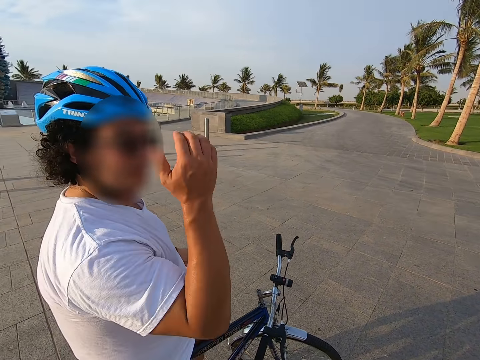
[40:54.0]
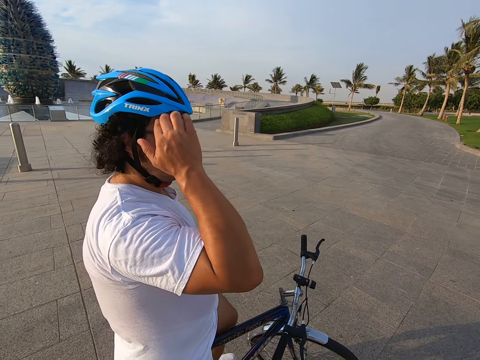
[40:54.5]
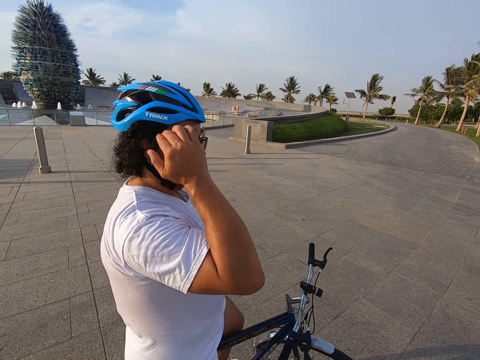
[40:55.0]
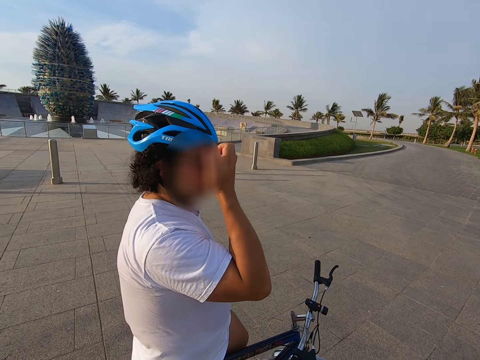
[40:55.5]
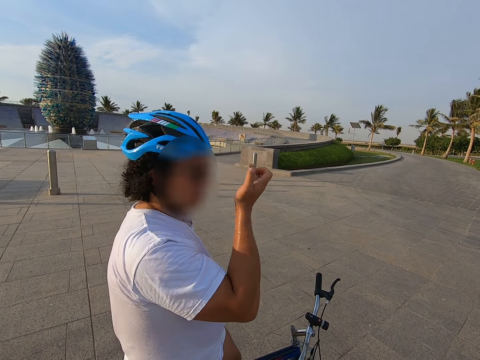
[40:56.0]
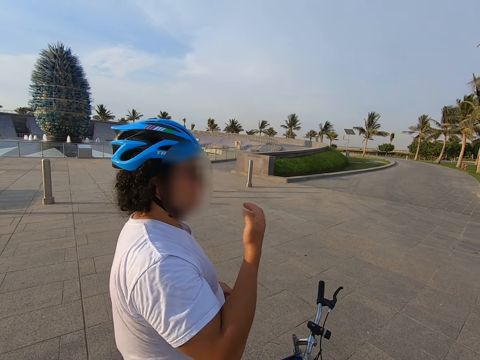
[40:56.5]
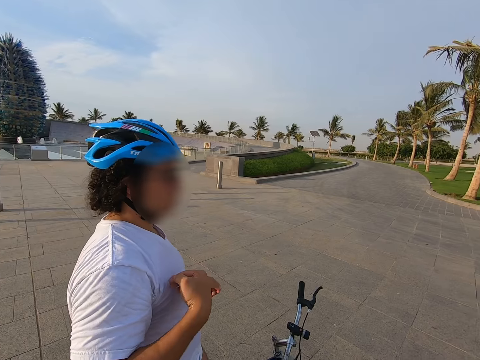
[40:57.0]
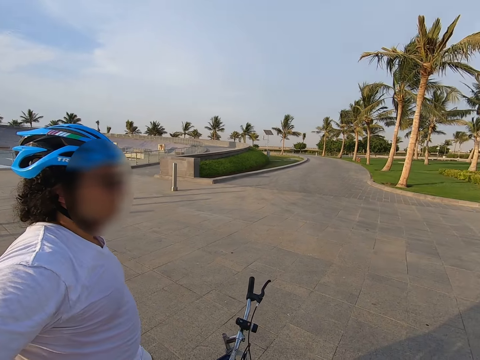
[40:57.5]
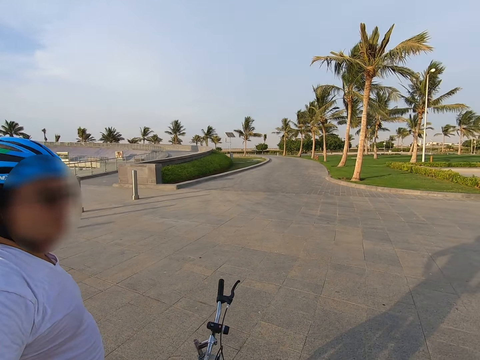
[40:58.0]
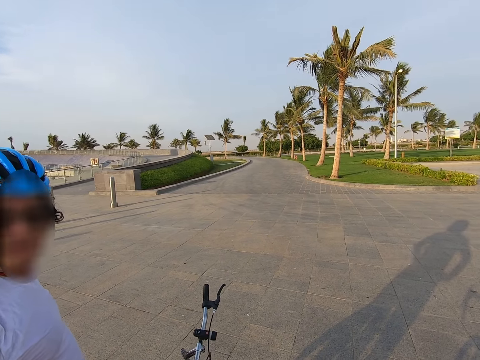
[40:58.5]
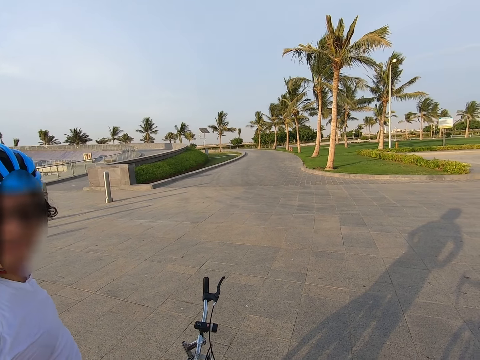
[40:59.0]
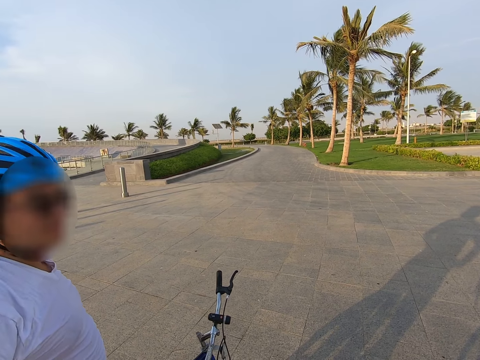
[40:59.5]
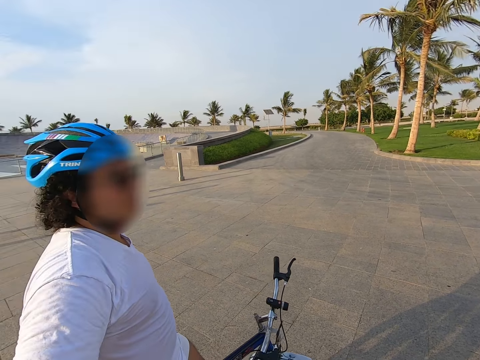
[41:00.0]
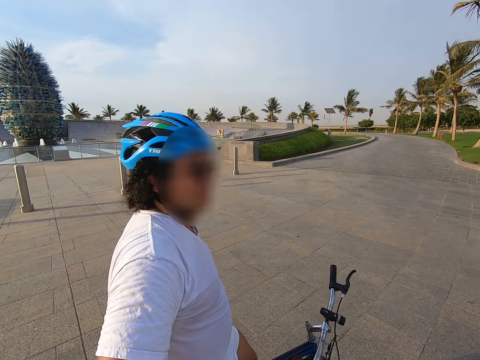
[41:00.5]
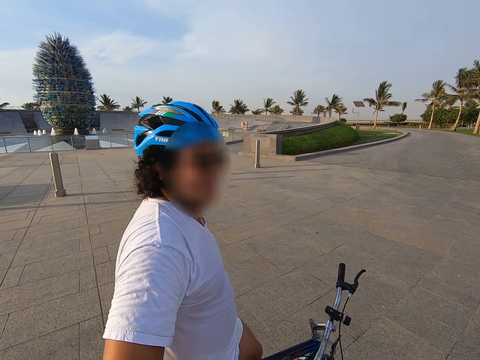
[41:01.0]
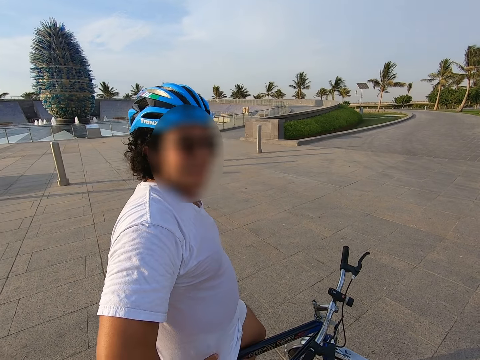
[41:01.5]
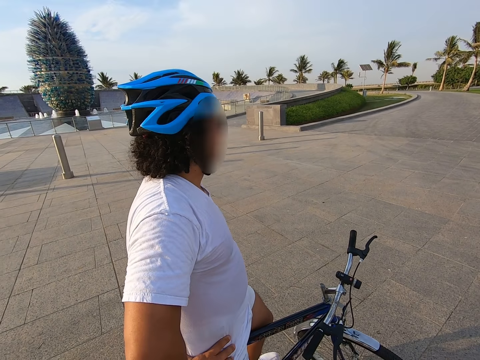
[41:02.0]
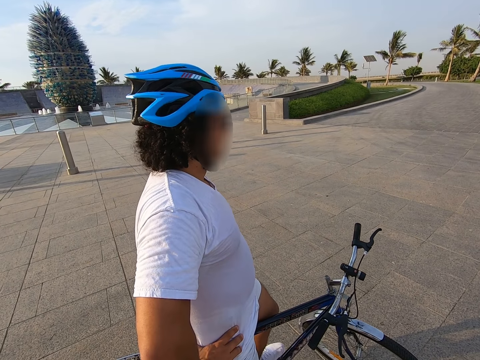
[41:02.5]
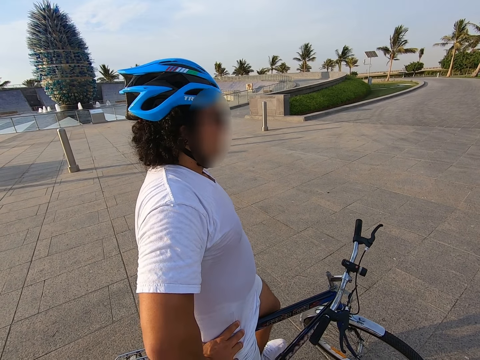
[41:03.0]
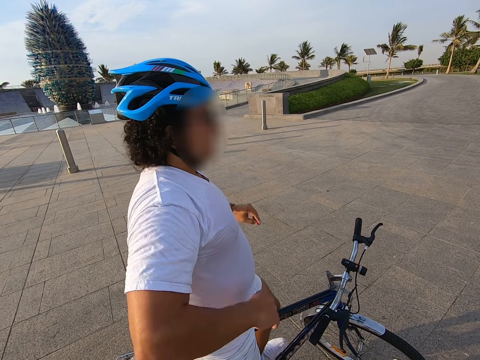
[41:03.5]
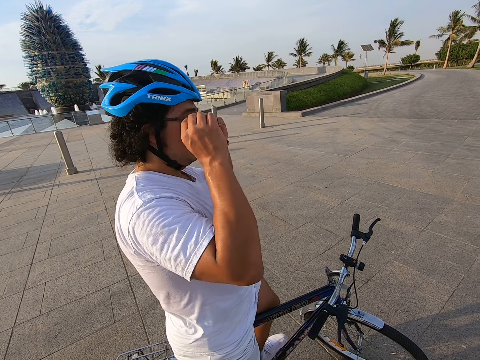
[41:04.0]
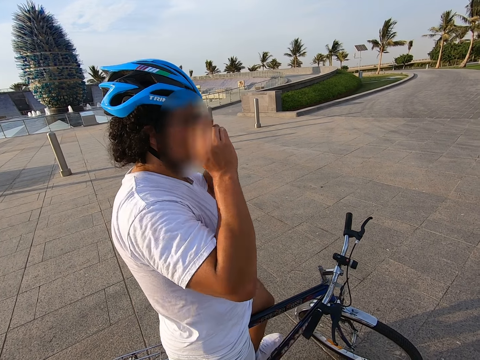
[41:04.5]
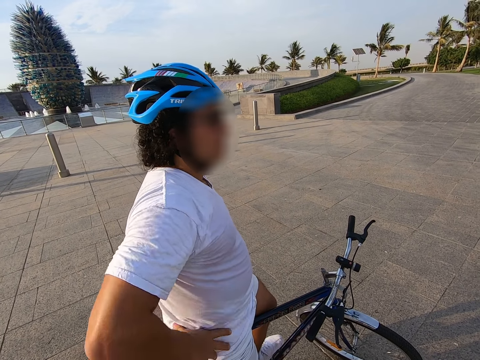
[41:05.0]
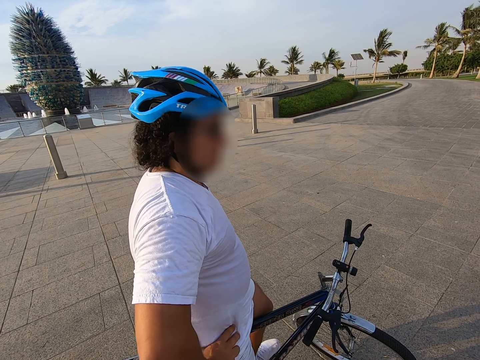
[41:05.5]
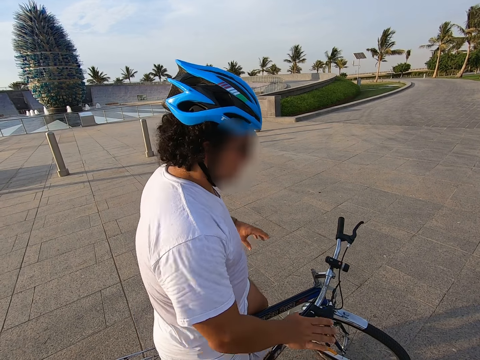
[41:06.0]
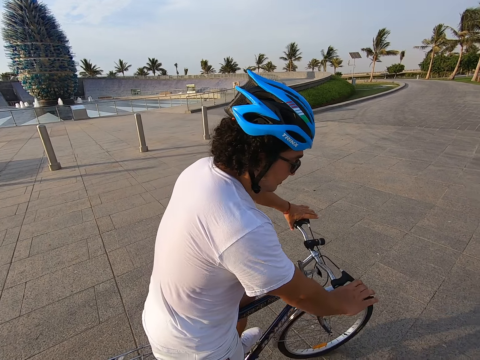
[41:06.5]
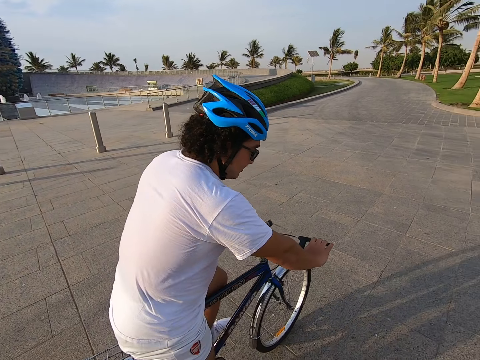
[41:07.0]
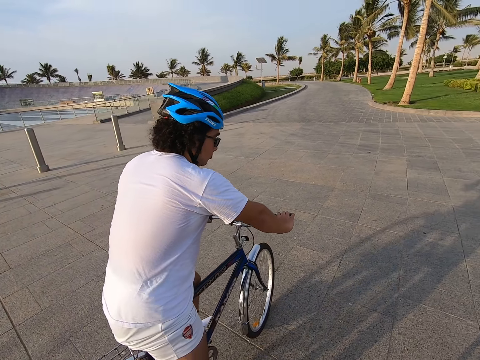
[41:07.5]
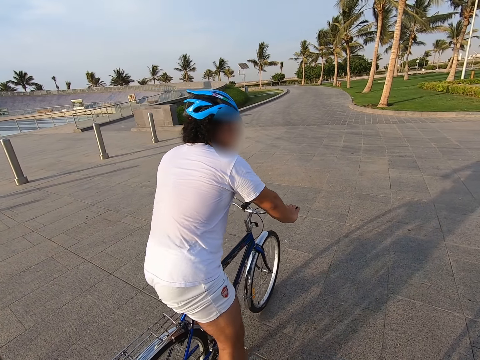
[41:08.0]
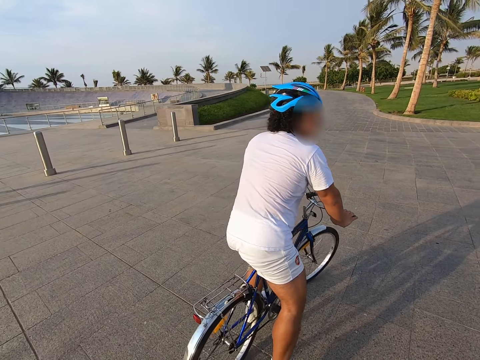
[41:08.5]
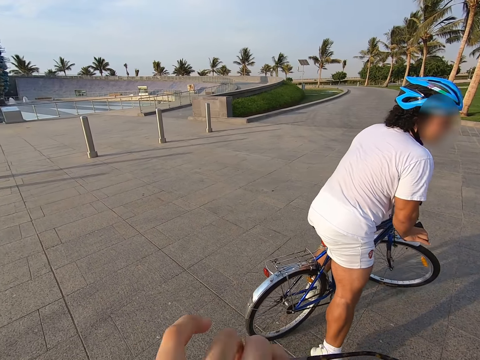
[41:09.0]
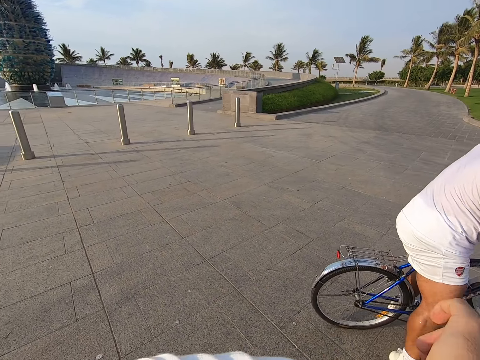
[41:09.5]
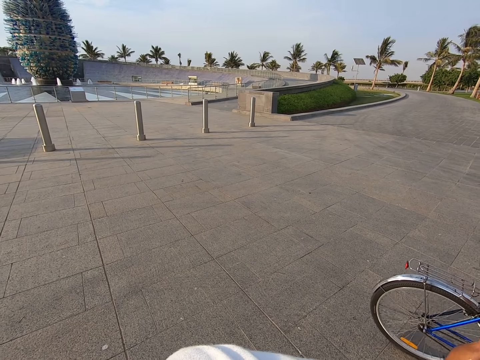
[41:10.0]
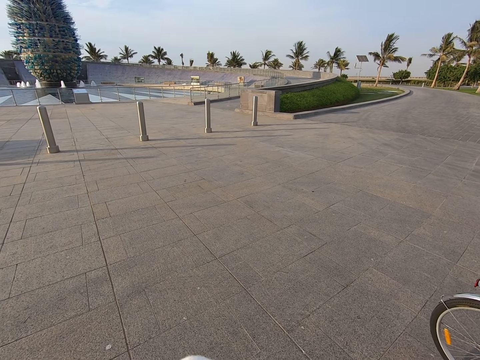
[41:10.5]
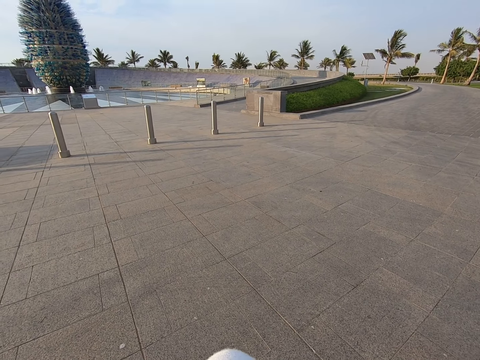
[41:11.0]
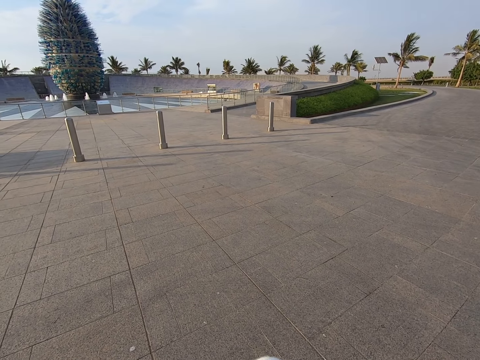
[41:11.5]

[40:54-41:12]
A man touches the face. The man rubs hands with the t-shirt. The man sits on the bicycle. The man touches the spectacles. The man cycles on the road.

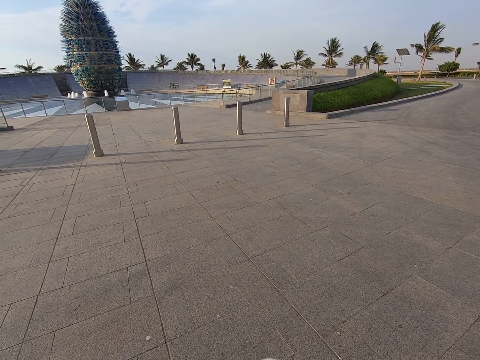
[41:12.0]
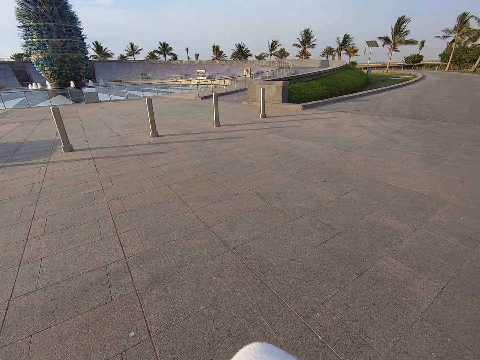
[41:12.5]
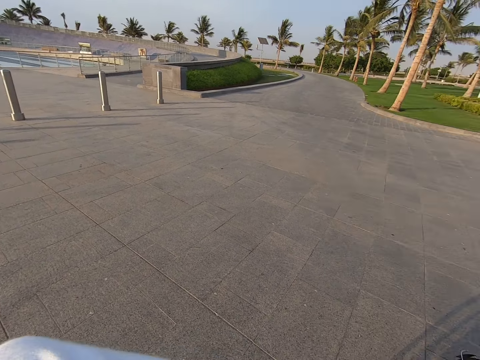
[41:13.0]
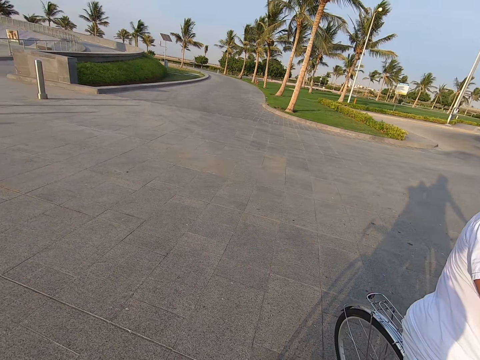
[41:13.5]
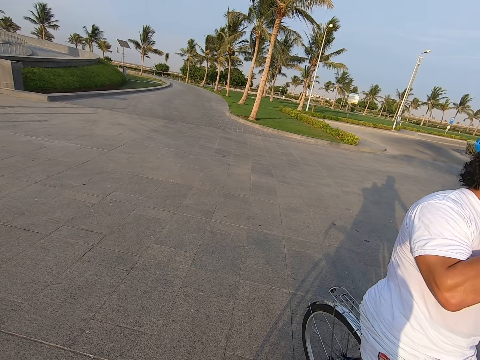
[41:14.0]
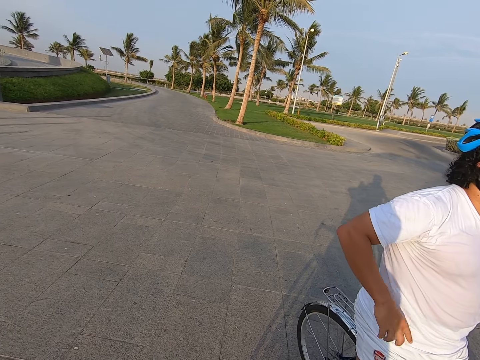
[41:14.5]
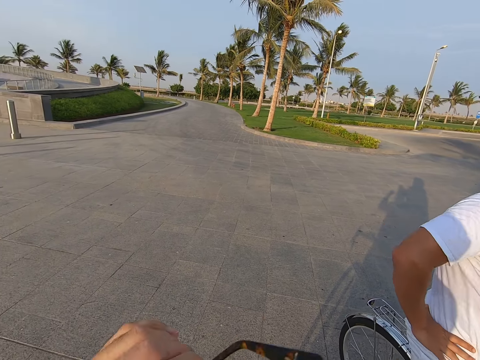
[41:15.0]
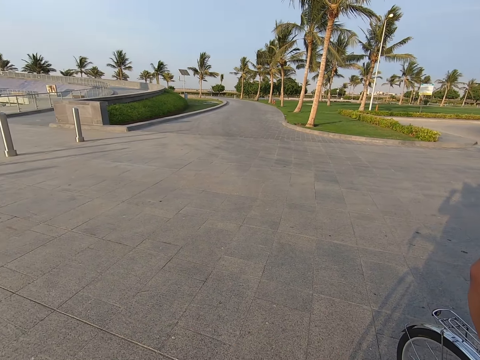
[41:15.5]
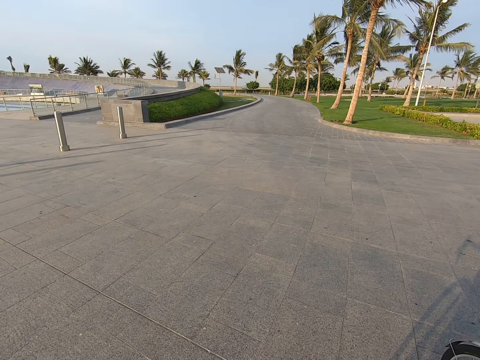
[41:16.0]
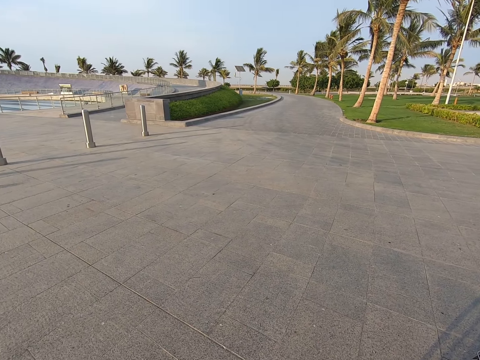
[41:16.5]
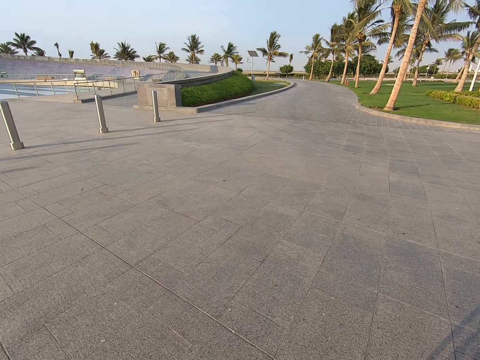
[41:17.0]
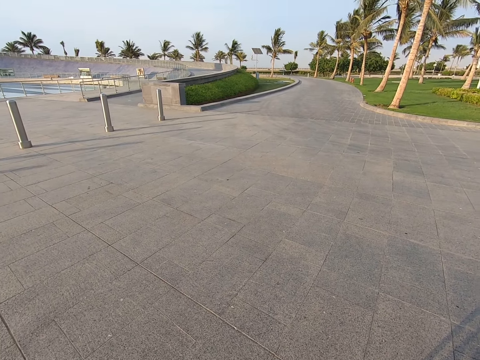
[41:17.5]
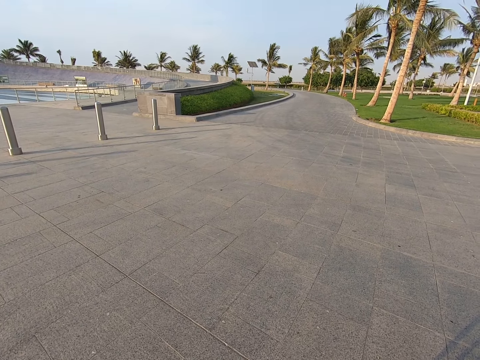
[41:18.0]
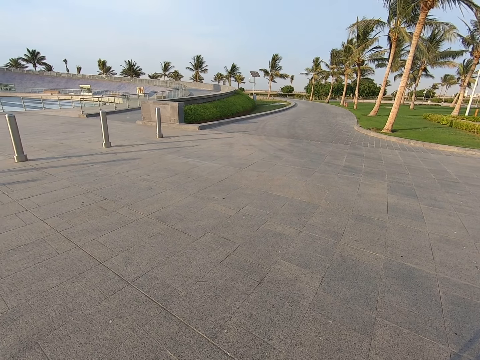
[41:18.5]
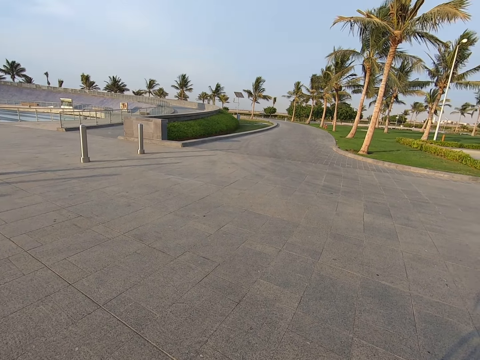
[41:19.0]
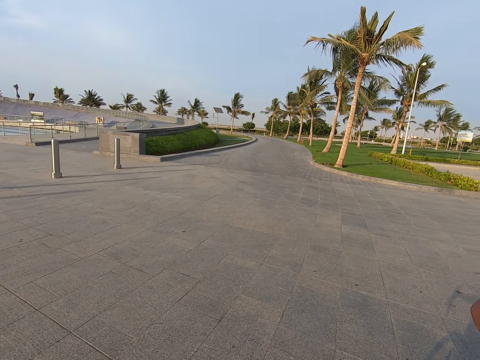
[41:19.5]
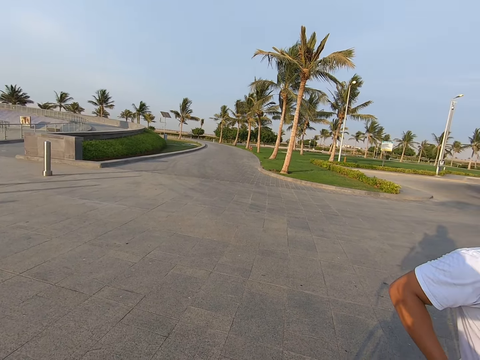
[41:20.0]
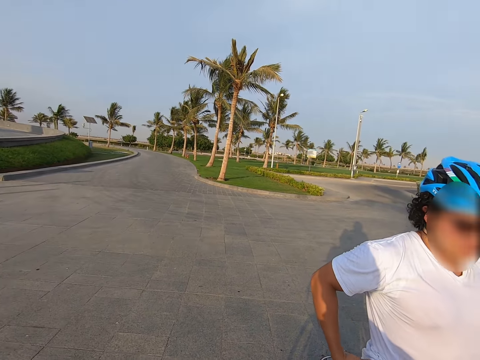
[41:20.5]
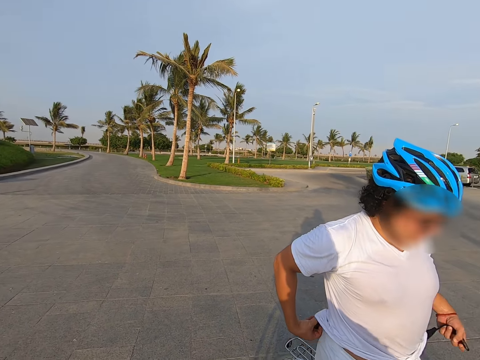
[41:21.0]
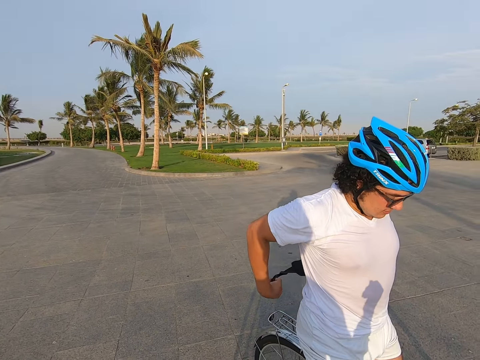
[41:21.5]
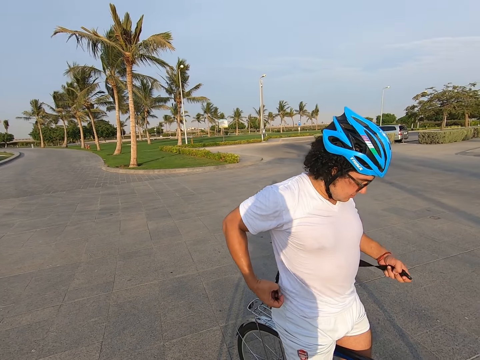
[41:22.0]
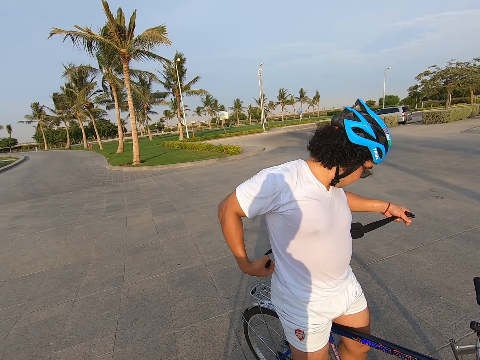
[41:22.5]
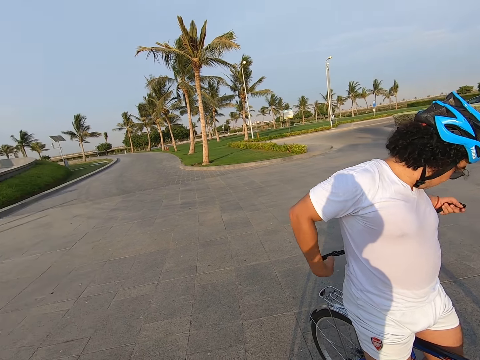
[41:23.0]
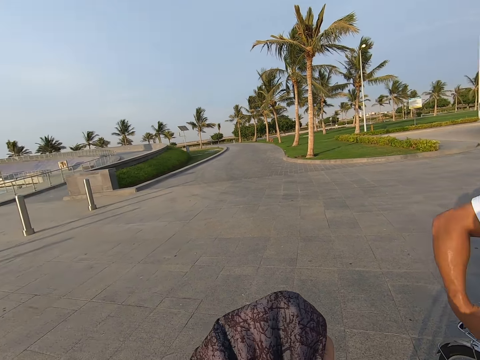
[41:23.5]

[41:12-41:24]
A man stops the bicycle.
